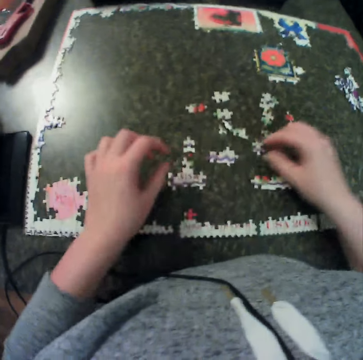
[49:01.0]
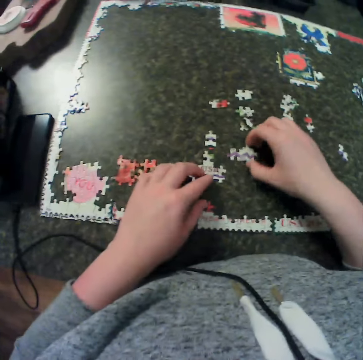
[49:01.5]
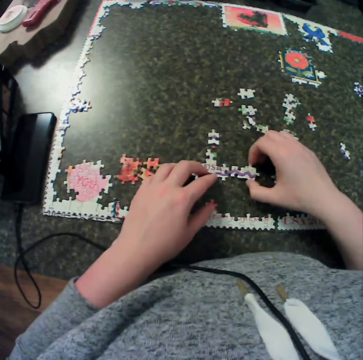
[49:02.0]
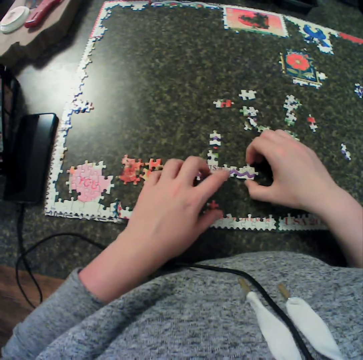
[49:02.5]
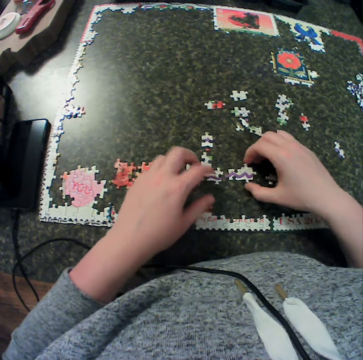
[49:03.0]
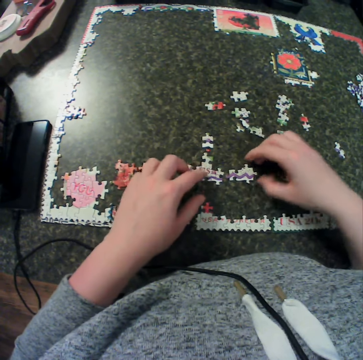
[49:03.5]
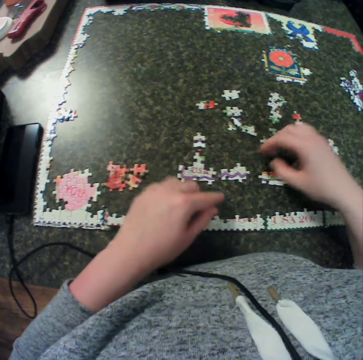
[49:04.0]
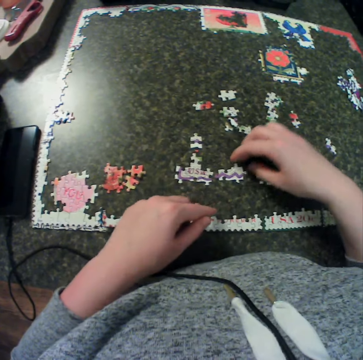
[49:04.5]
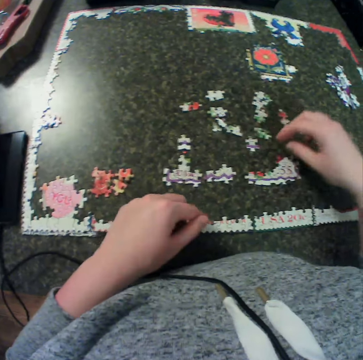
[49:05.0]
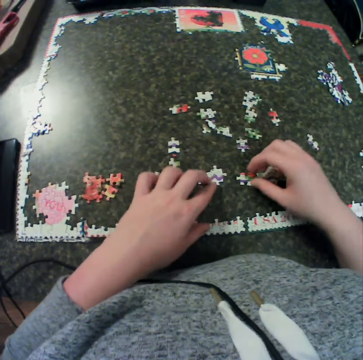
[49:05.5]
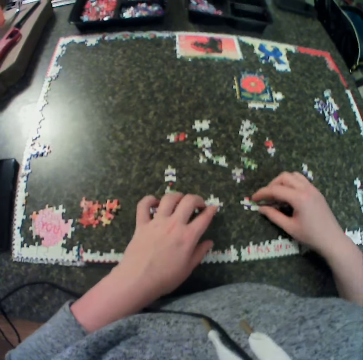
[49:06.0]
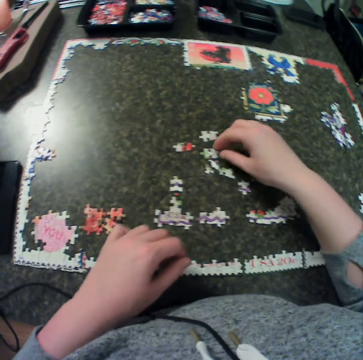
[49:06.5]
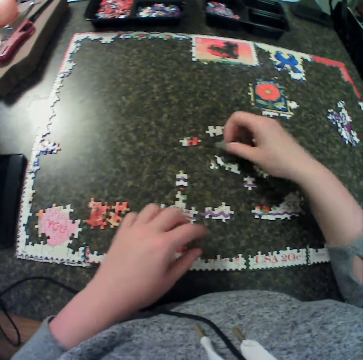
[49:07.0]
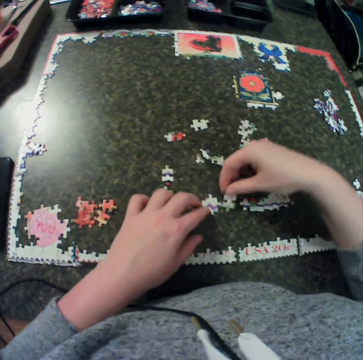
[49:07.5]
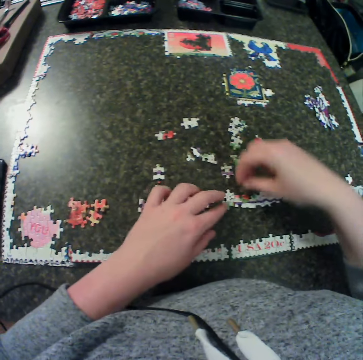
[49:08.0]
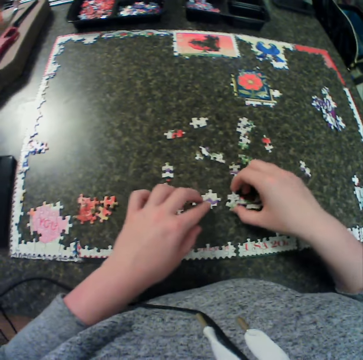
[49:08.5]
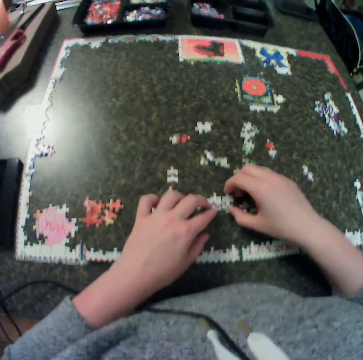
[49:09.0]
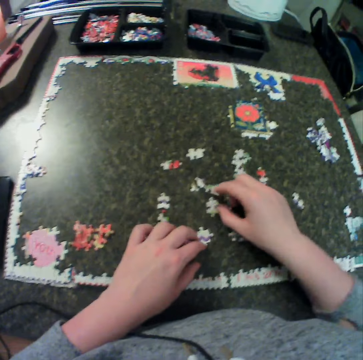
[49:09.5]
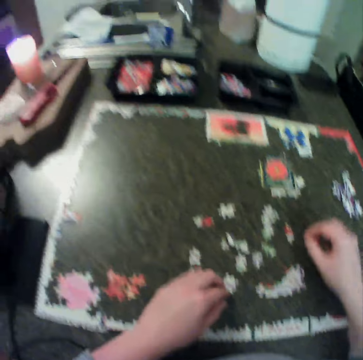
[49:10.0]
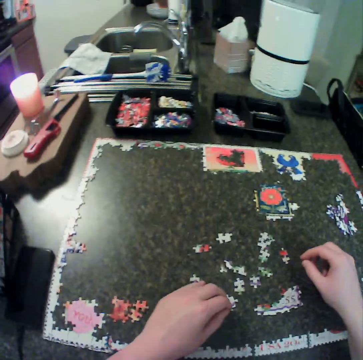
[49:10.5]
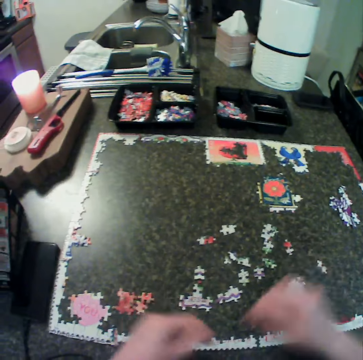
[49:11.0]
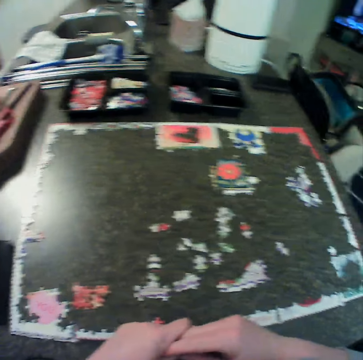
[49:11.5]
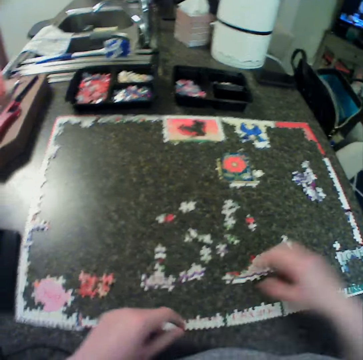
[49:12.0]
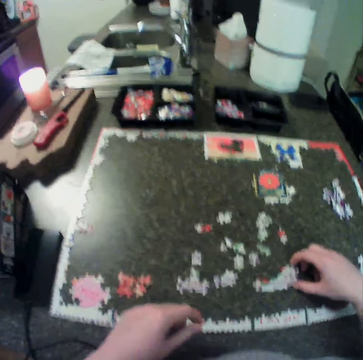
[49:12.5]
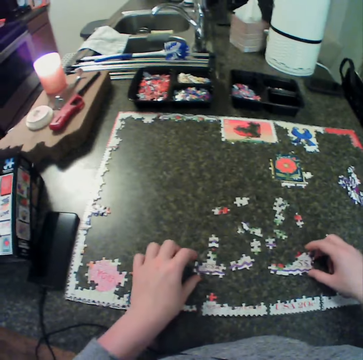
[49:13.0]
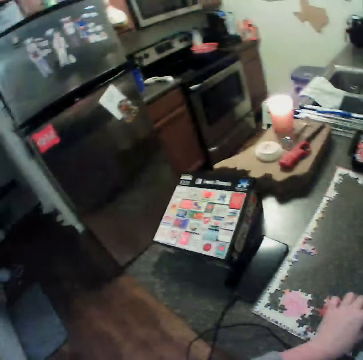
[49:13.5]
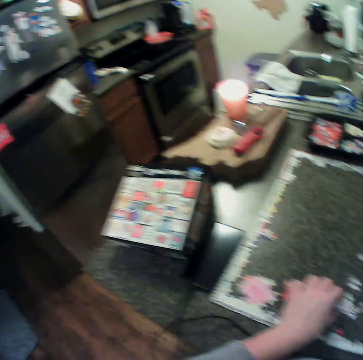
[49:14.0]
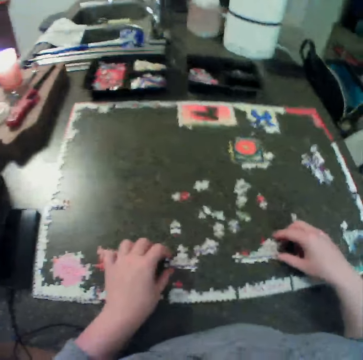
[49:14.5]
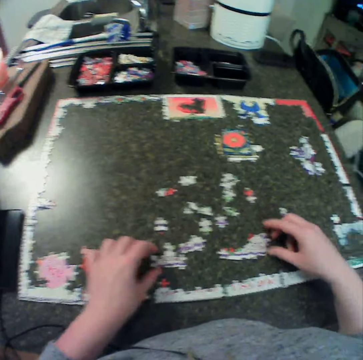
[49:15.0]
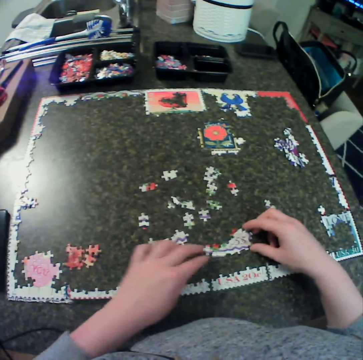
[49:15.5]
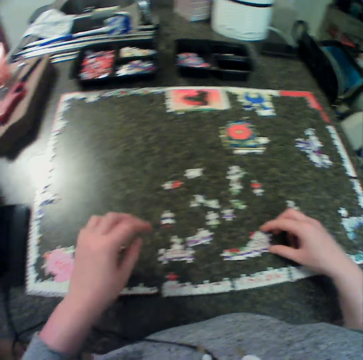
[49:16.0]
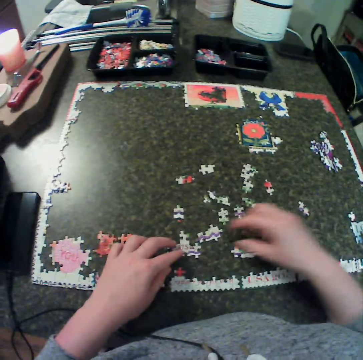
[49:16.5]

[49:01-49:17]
The camera wearer moves the craft material on the table. They pick up a piece from the table. They fix some puzzle together. They put the craft material down. They hold hands together. They adjust the puzzle. They move the craft material on the table.

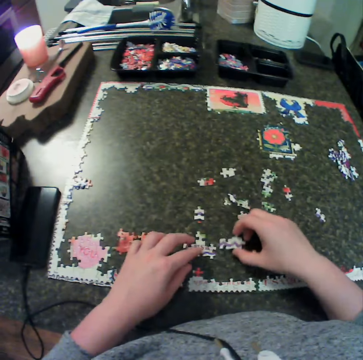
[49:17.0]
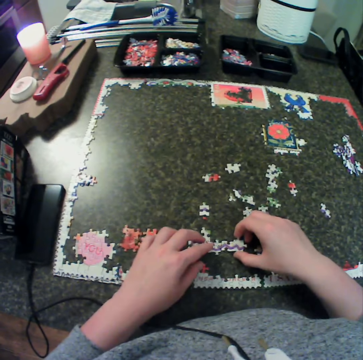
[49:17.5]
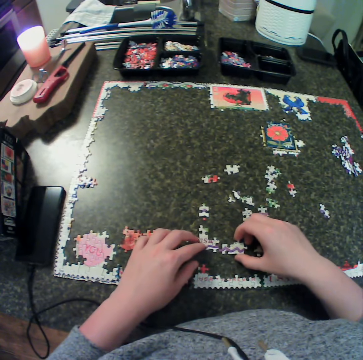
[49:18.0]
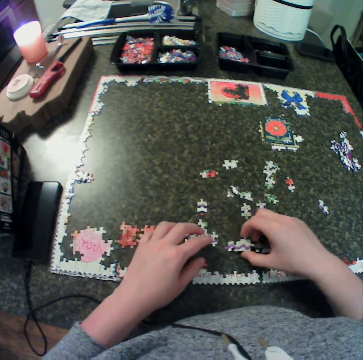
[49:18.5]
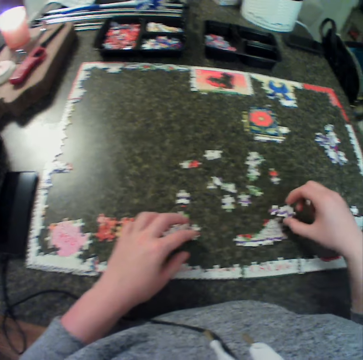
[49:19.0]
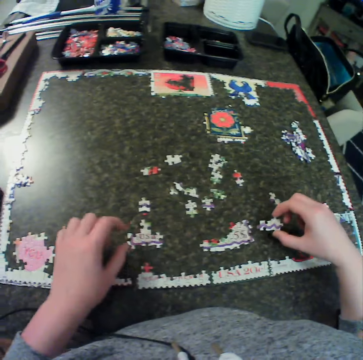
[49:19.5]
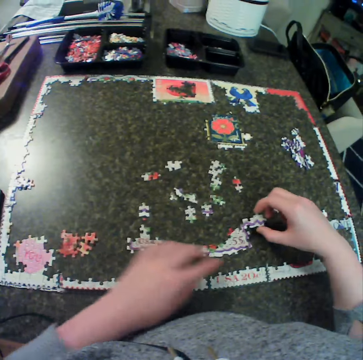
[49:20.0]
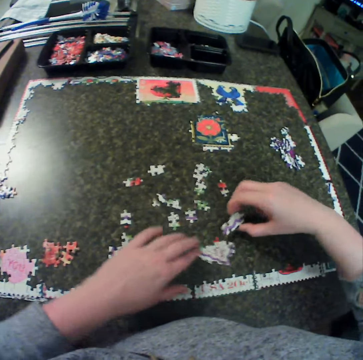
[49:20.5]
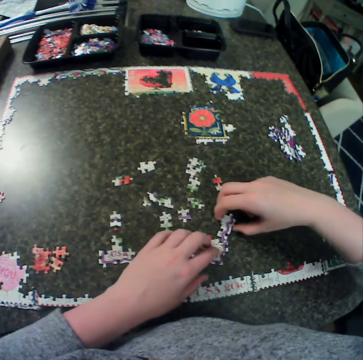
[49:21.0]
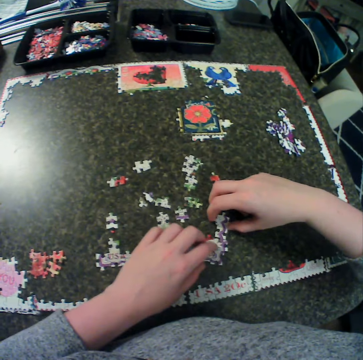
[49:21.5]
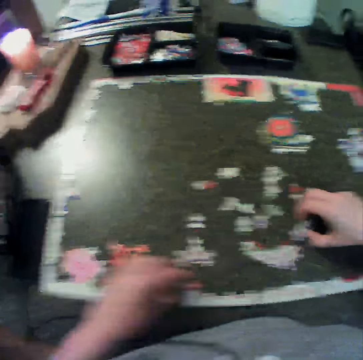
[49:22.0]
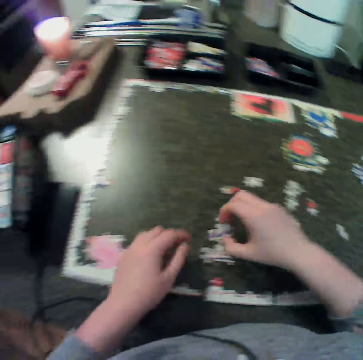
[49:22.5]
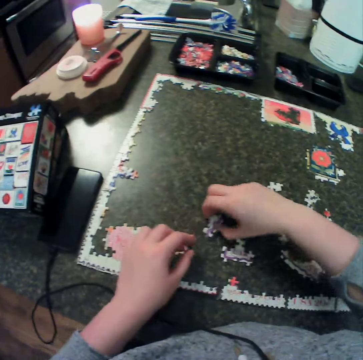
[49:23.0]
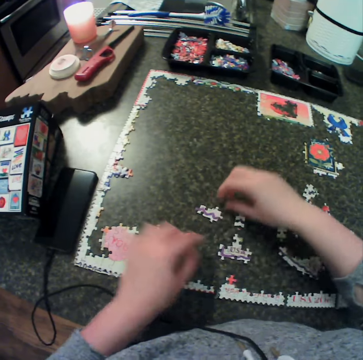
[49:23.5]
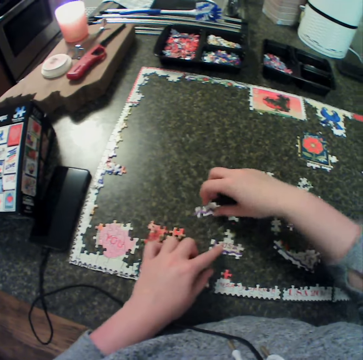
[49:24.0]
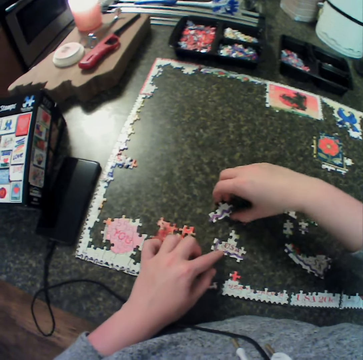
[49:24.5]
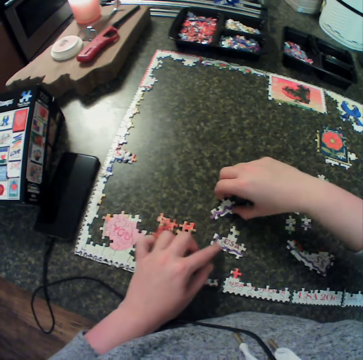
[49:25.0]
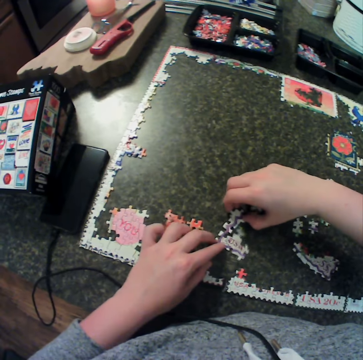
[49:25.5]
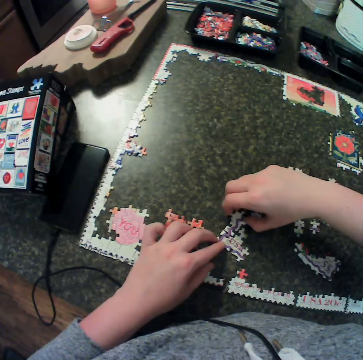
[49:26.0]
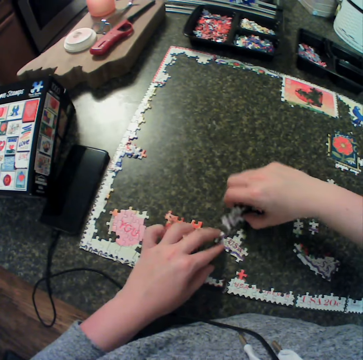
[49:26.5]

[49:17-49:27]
The camera wearer fixes some puzzle together.

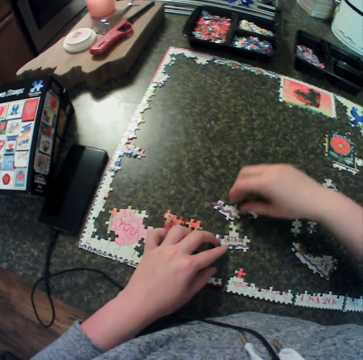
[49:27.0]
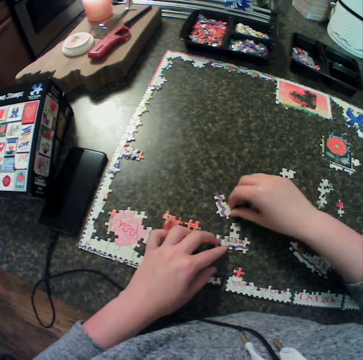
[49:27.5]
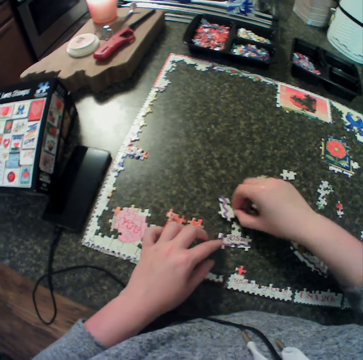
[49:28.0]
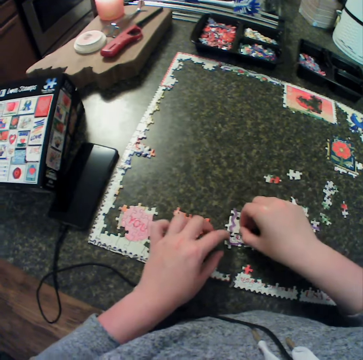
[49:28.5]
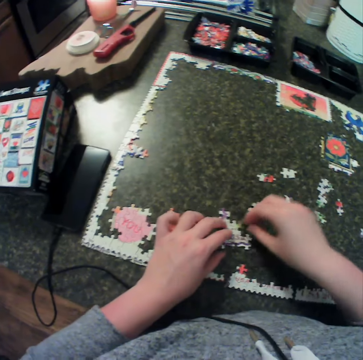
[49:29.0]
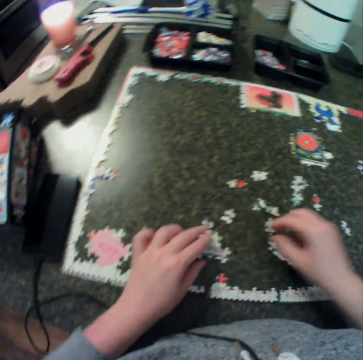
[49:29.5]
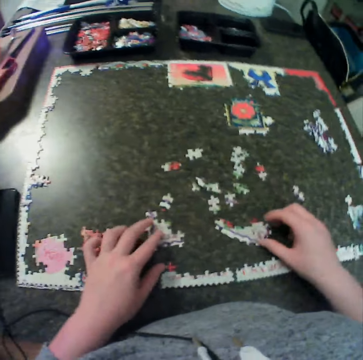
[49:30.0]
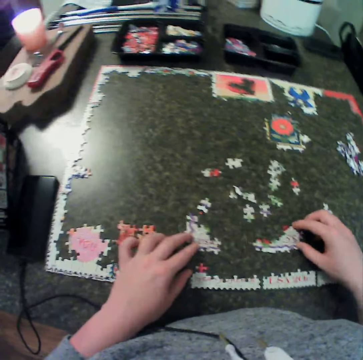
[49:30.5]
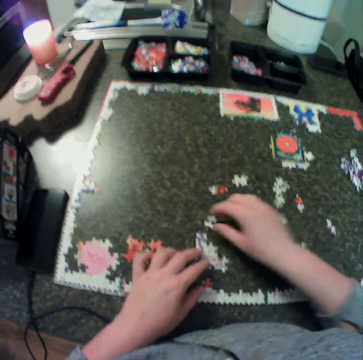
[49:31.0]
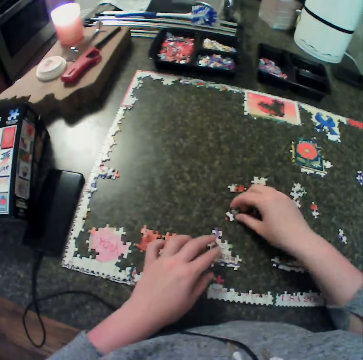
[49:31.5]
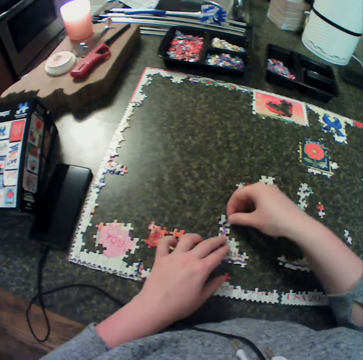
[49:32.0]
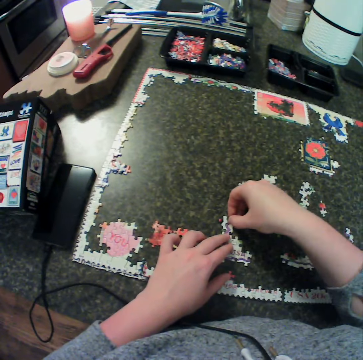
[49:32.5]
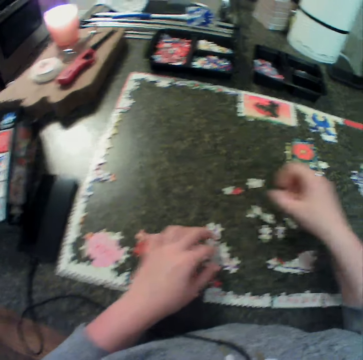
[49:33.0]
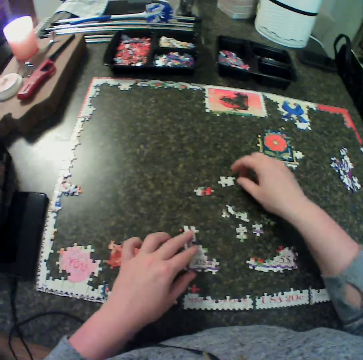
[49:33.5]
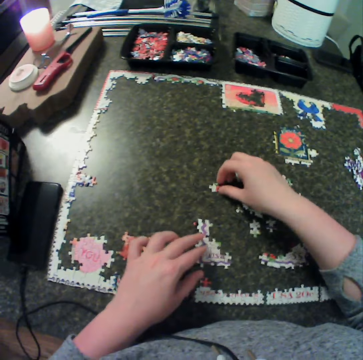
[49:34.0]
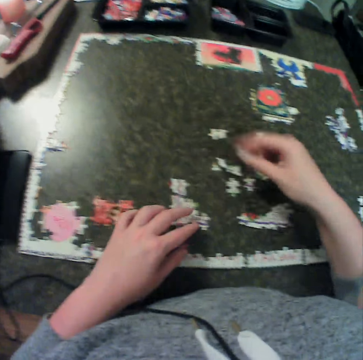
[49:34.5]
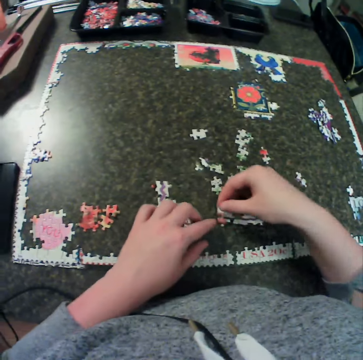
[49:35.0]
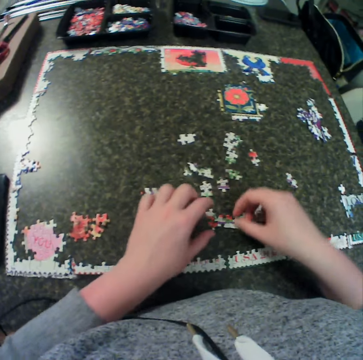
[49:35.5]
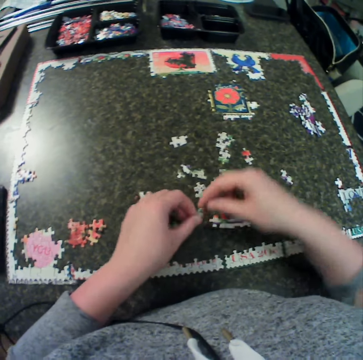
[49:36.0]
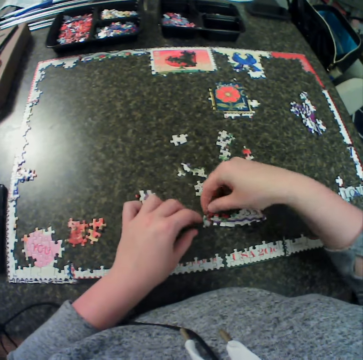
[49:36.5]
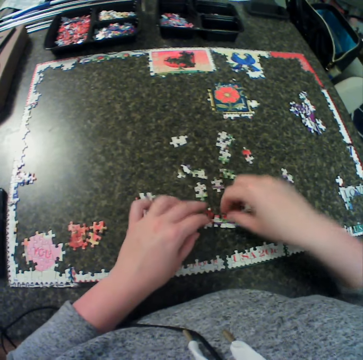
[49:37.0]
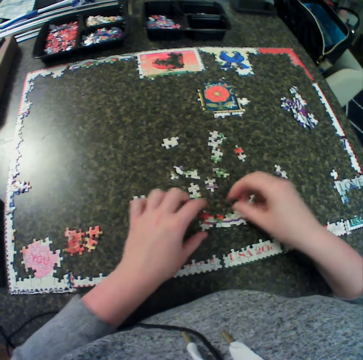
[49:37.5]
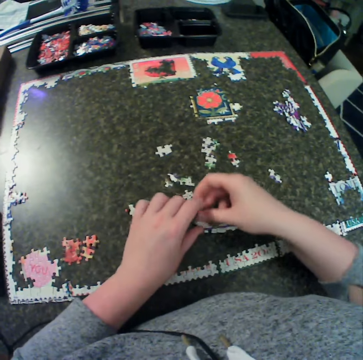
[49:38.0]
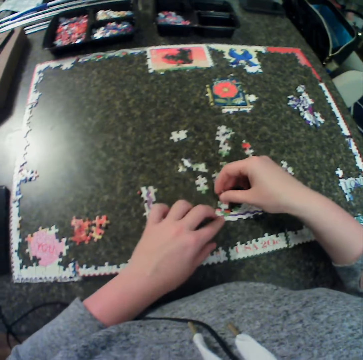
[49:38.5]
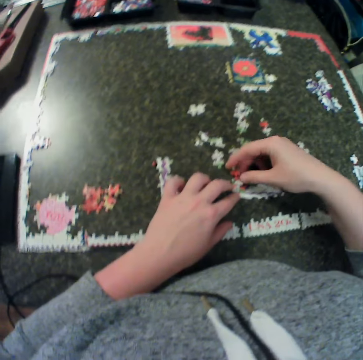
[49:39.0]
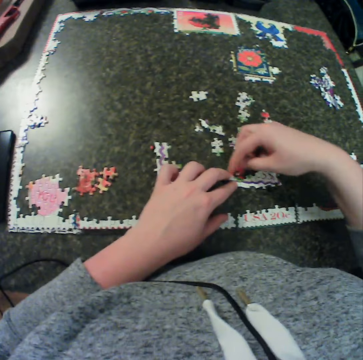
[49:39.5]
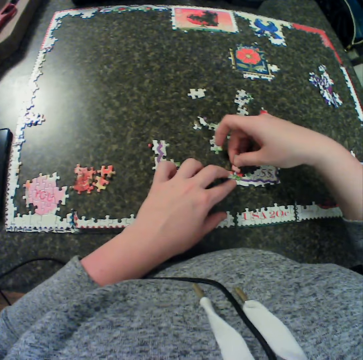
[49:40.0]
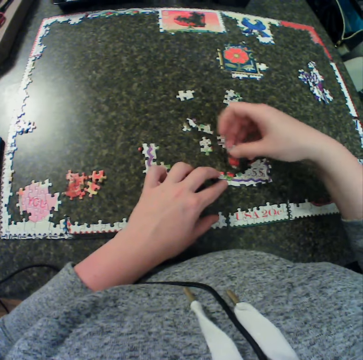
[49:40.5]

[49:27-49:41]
The camera wearer fixes the craft material on the table. They pick up a piece from the table. They pick up the craft material. They fix some puzzle together. They move the craft material on the table.
